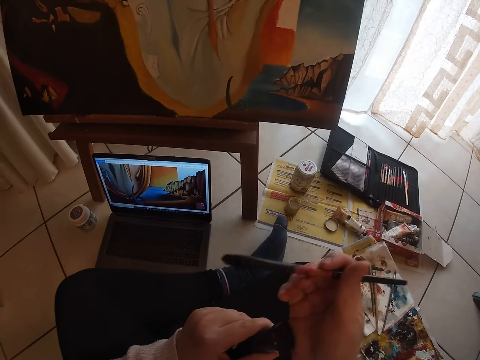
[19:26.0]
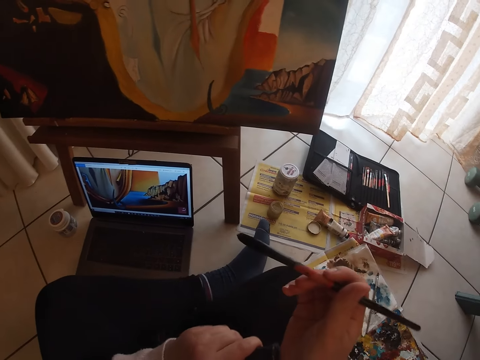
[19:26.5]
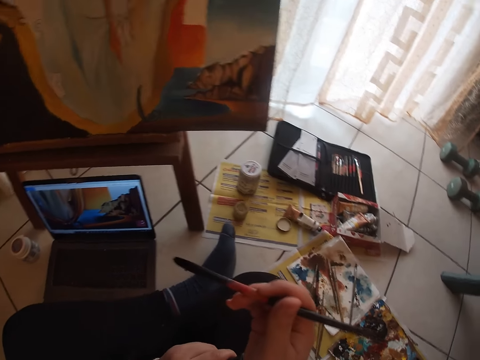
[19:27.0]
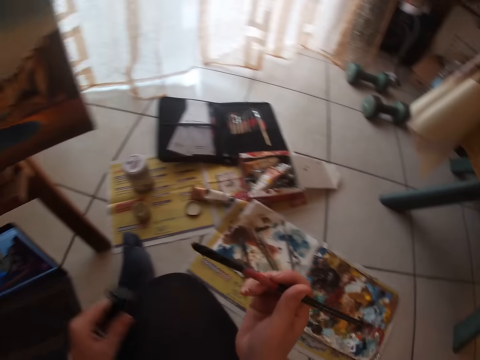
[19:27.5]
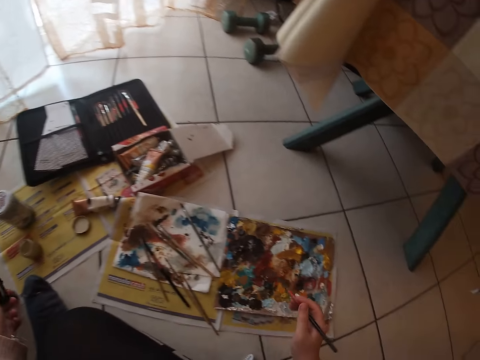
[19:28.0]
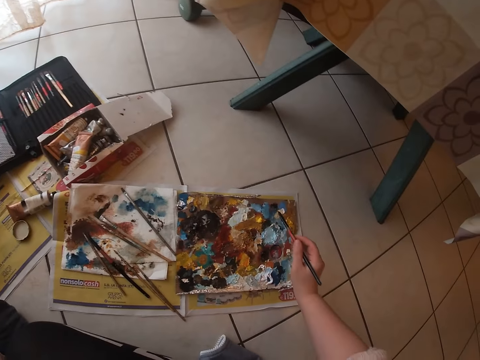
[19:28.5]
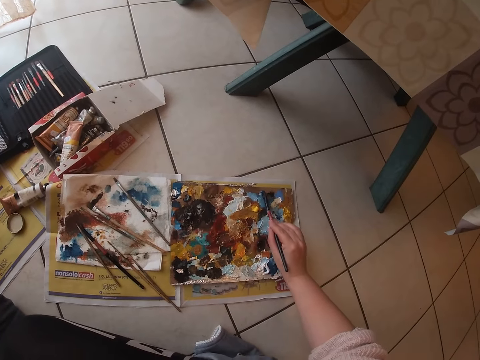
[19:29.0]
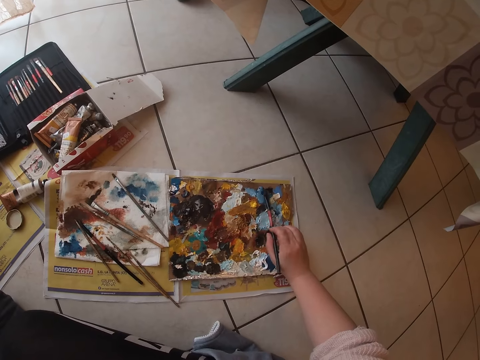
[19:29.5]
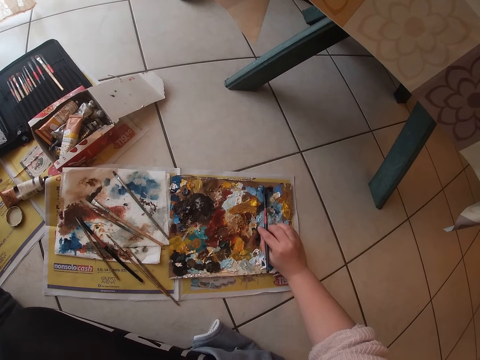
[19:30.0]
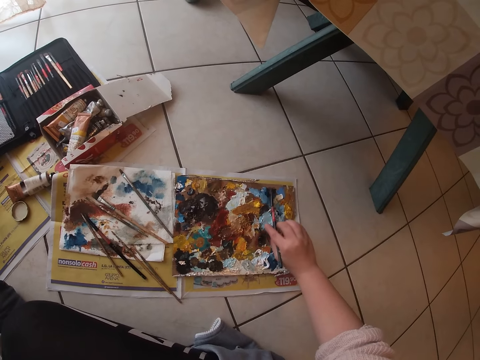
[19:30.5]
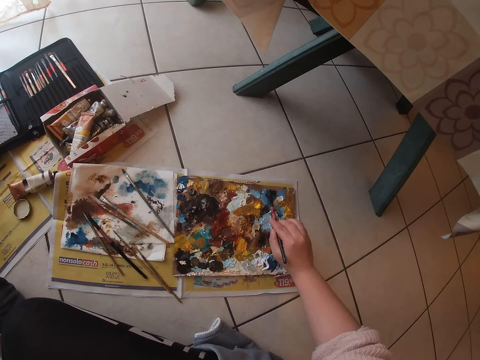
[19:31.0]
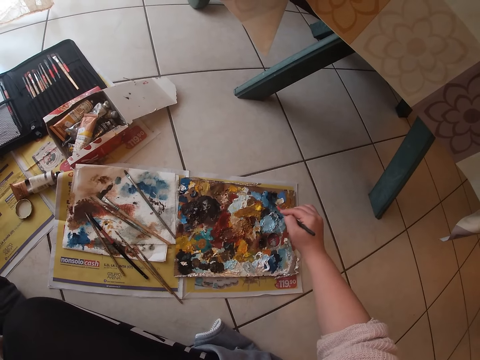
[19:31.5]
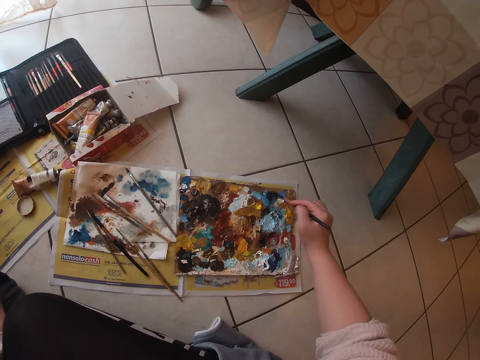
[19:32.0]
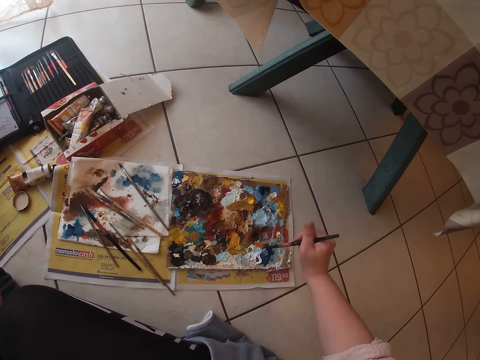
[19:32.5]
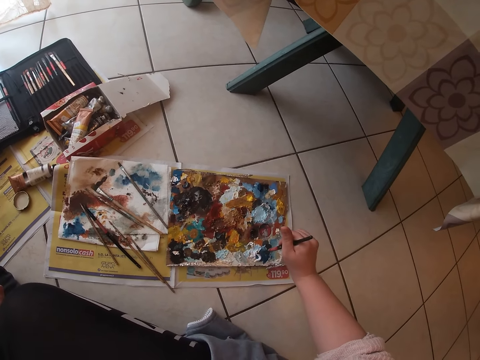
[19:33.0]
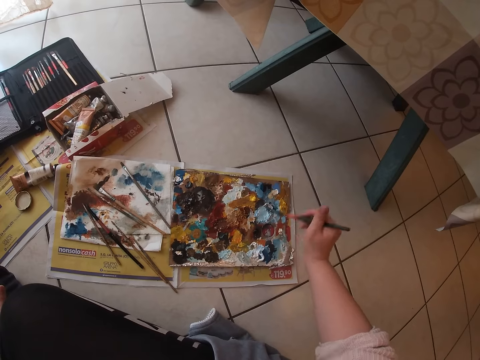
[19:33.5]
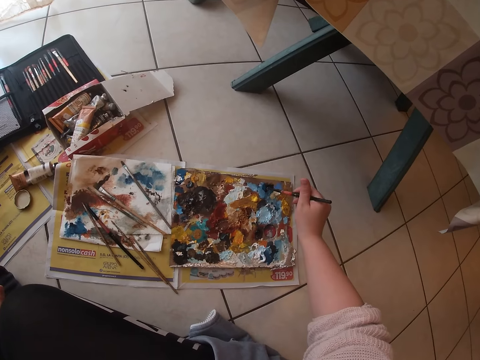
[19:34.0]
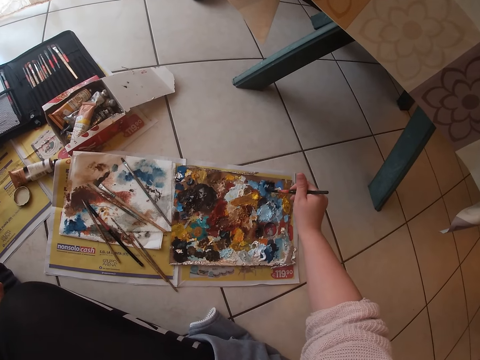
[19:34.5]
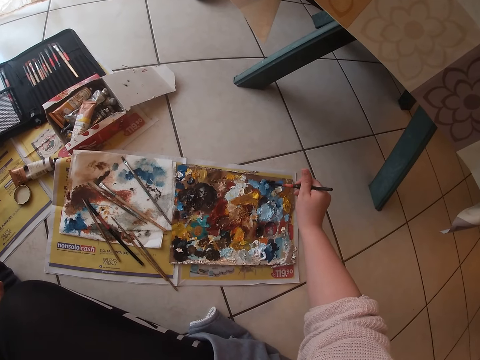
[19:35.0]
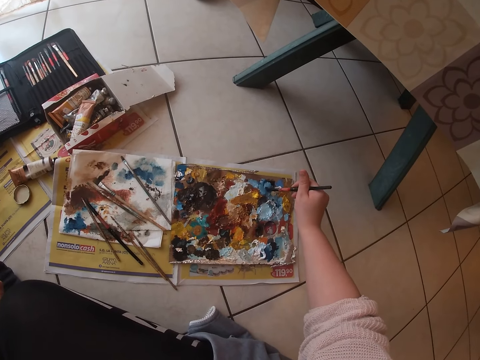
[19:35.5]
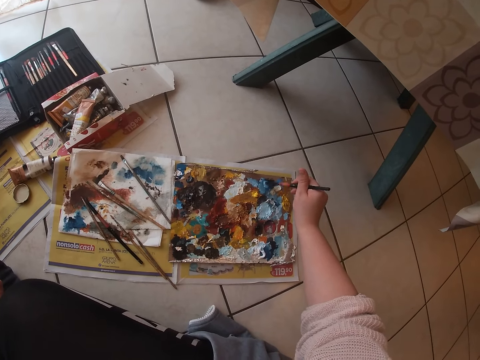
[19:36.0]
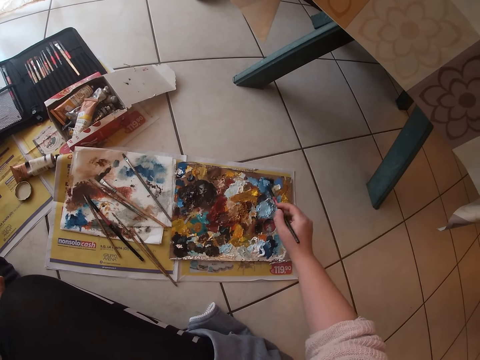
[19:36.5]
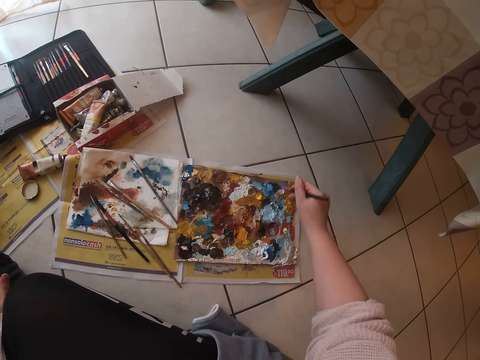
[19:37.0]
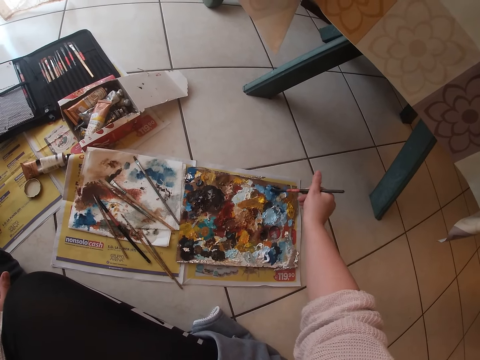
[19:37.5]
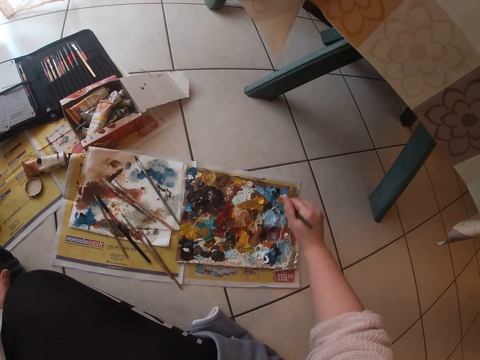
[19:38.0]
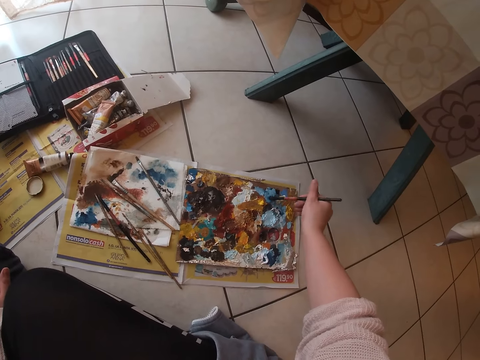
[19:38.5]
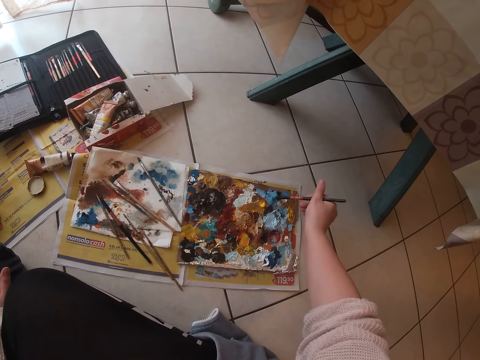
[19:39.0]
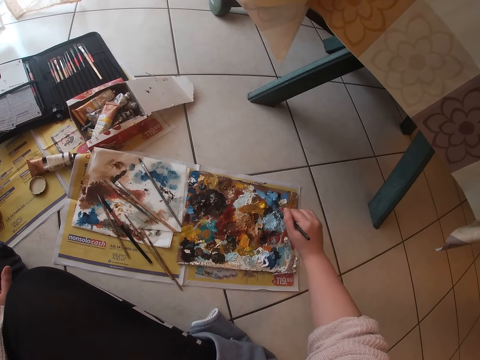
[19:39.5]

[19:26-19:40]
The camera wearer closes the water color container. They drop the water color container. They dab paint on the palettes with the flat brush.

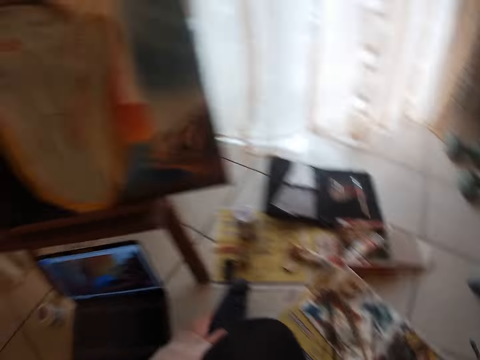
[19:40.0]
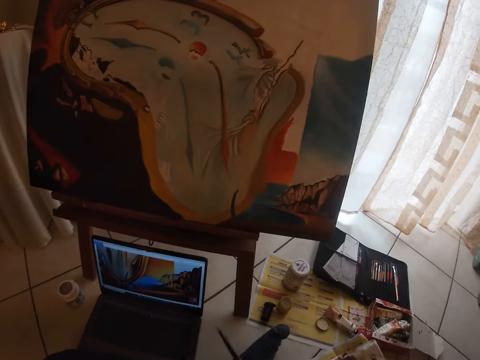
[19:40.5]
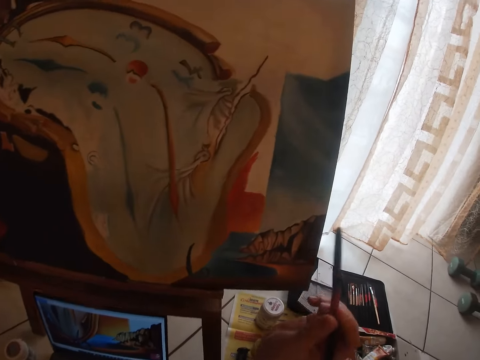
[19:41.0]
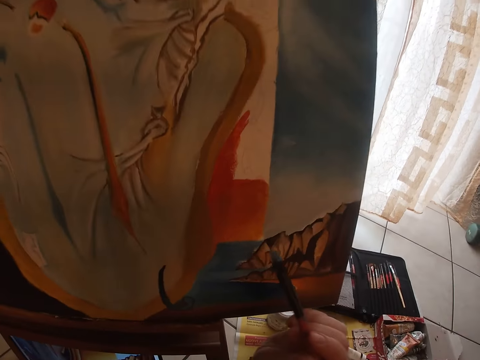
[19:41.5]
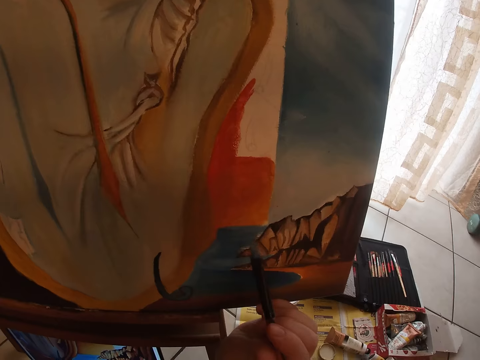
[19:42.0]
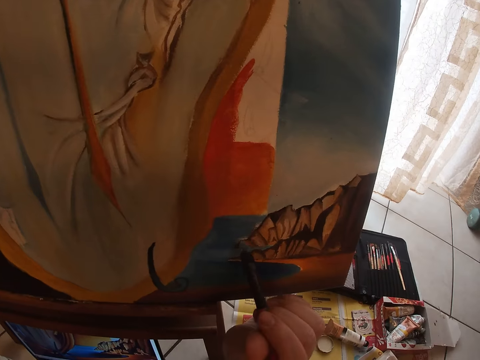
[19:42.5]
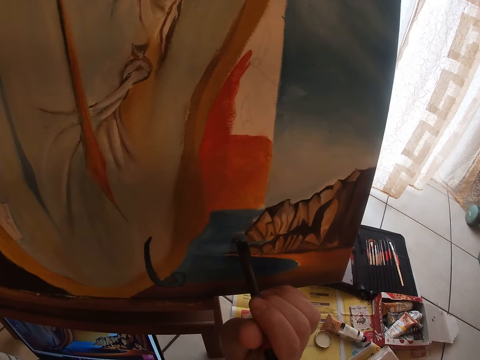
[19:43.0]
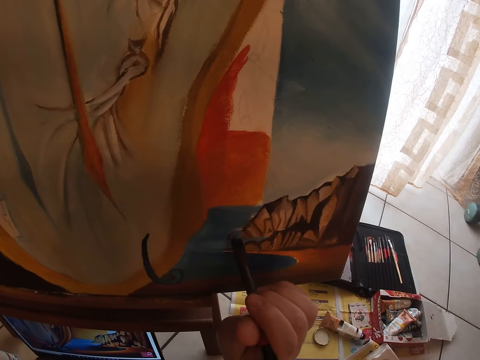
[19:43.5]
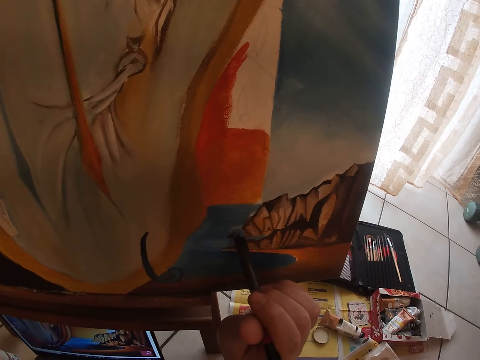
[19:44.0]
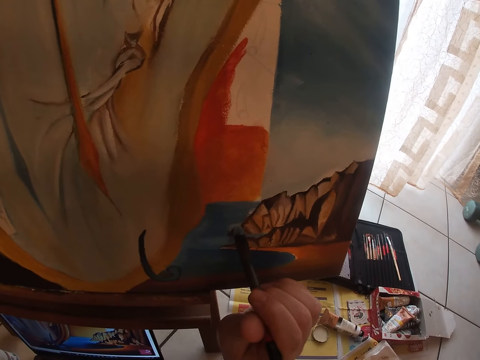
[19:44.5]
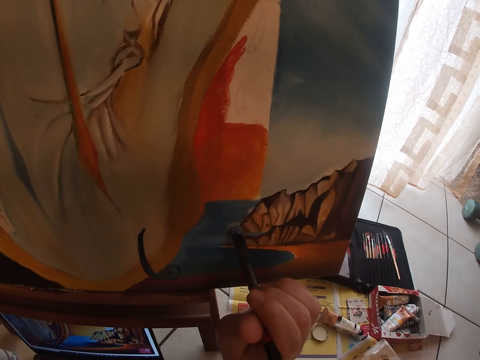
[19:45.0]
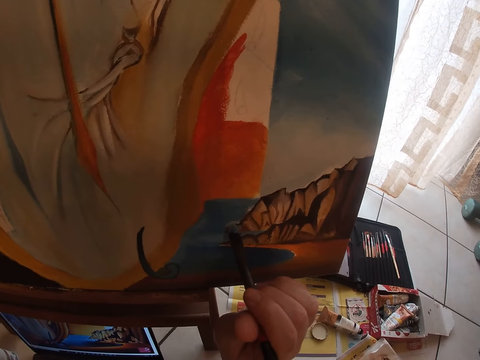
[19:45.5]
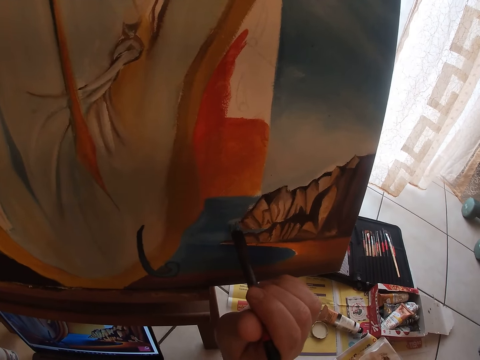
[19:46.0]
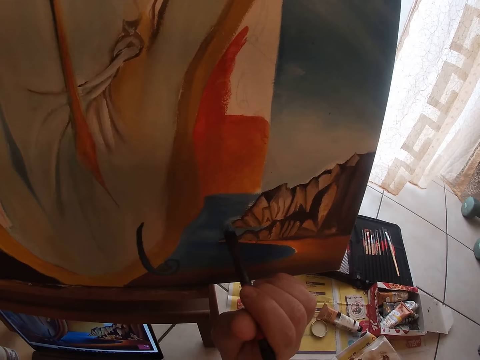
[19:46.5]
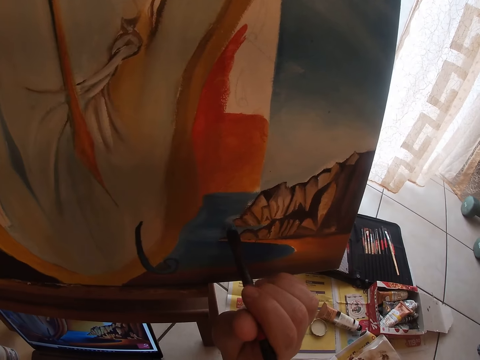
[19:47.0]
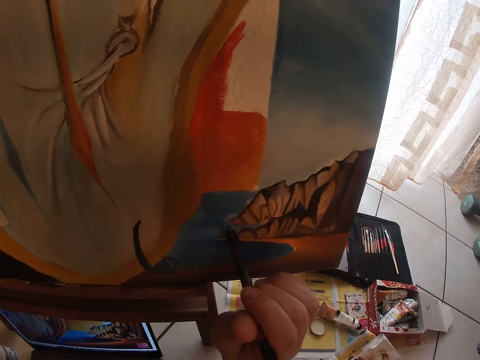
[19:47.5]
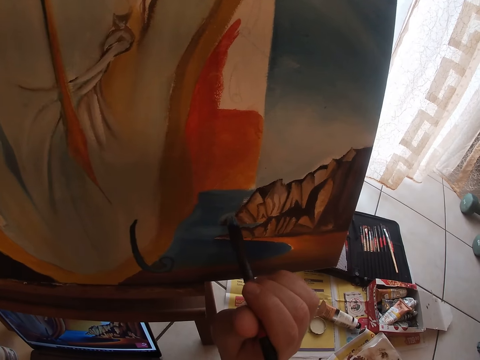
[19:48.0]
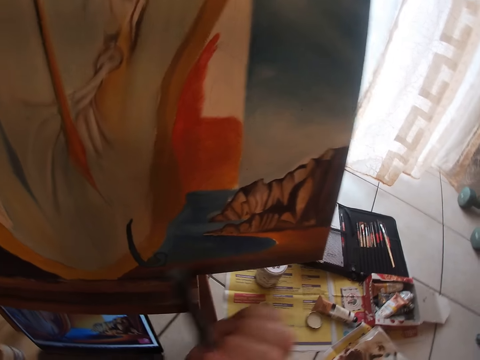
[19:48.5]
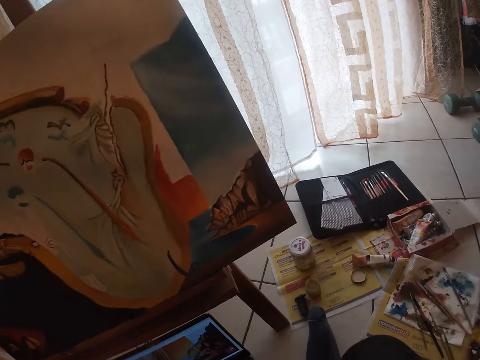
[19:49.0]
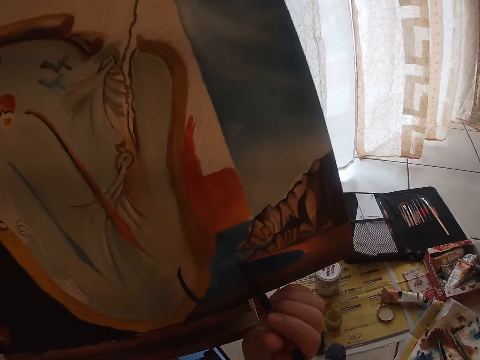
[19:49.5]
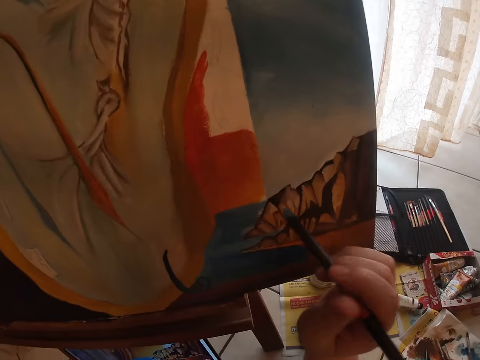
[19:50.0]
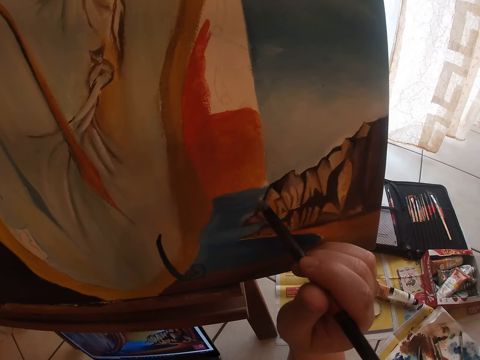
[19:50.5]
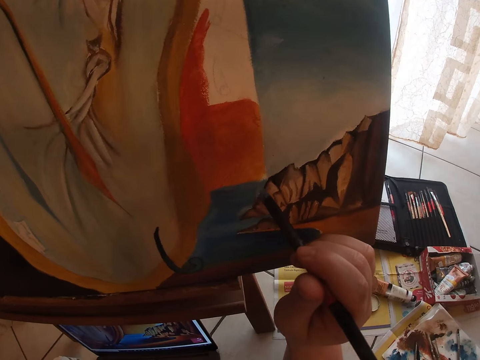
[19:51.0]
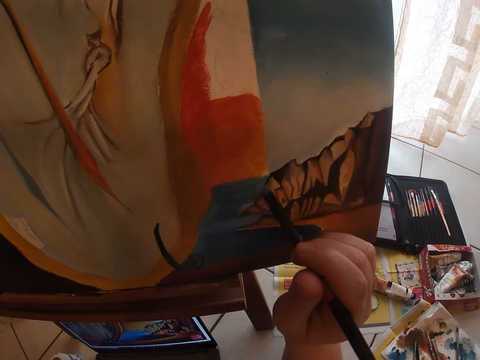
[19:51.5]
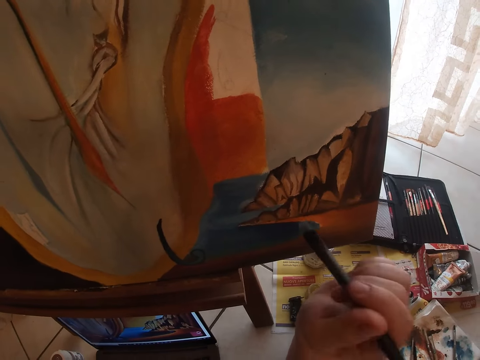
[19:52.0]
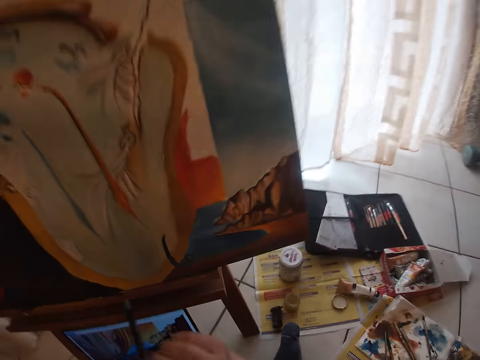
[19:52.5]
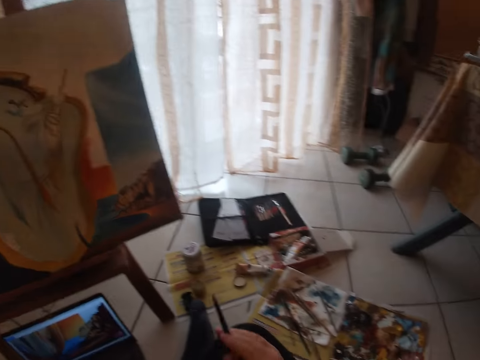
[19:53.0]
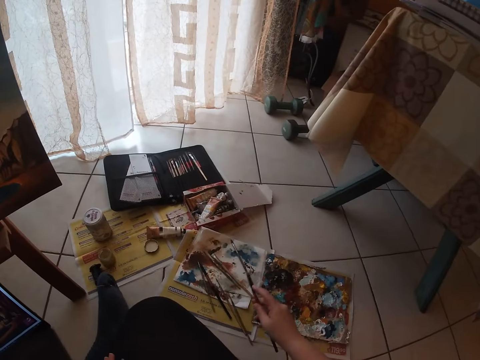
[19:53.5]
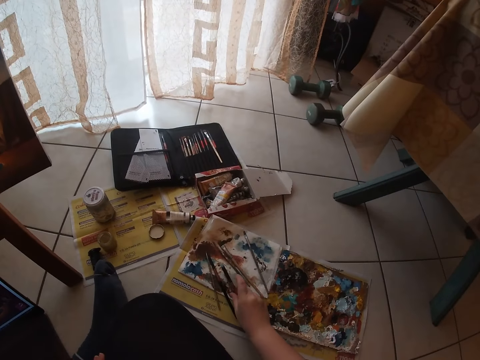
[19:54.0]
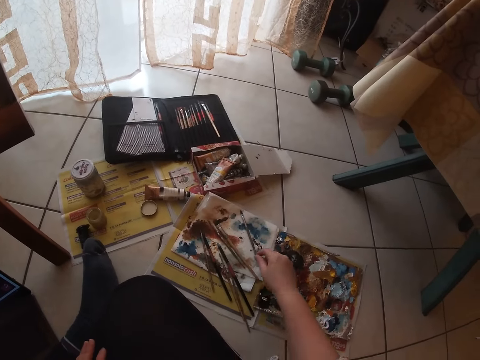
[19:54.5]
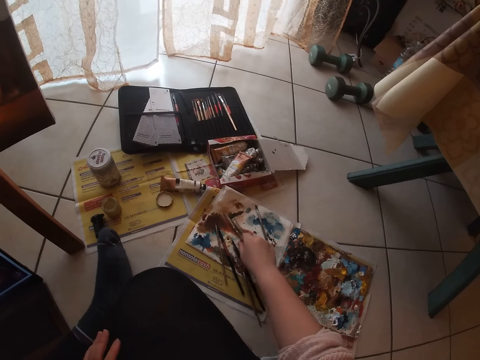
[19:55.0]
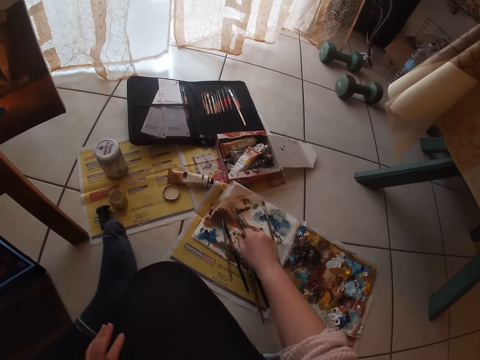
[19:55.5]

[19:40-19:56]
The camera wearer paints the drawing on the canvas with the brush. They stop painting. They paint the drawing. They stop painting the drawing. They drop the flat brush on the floor.
